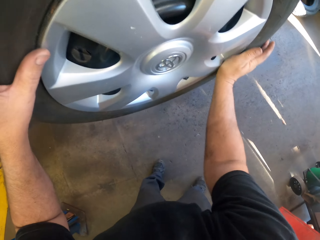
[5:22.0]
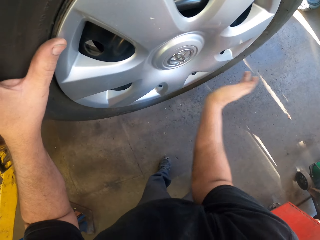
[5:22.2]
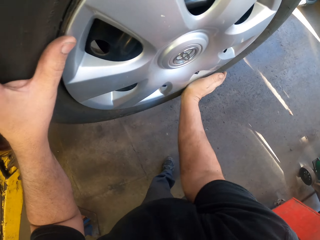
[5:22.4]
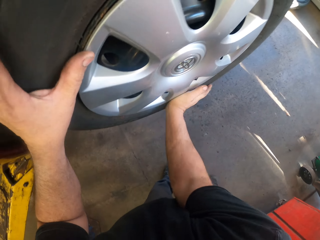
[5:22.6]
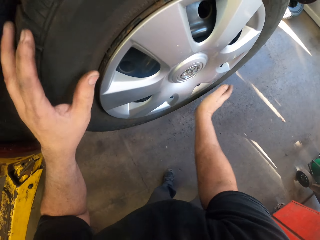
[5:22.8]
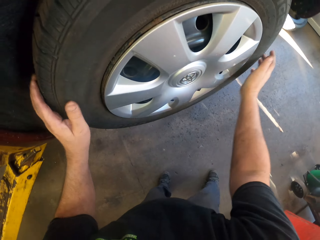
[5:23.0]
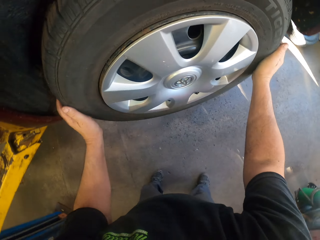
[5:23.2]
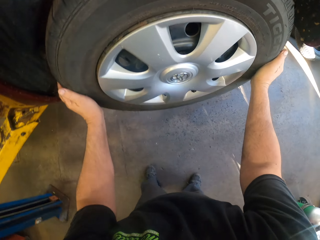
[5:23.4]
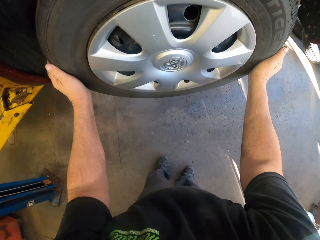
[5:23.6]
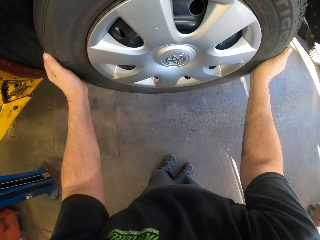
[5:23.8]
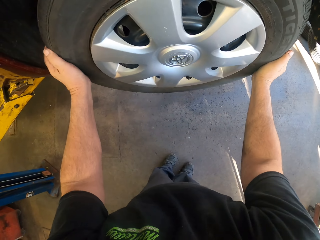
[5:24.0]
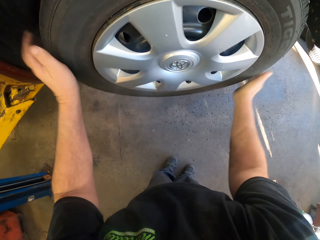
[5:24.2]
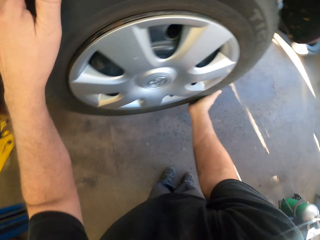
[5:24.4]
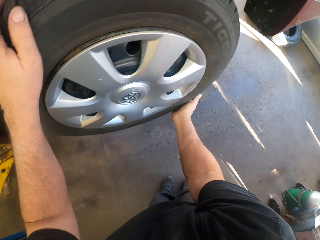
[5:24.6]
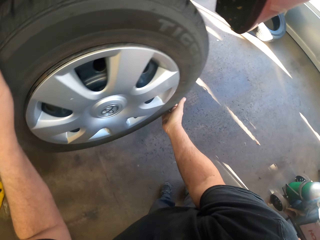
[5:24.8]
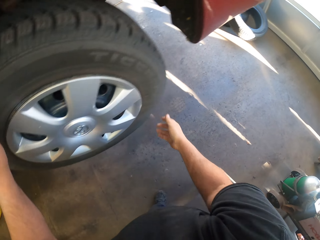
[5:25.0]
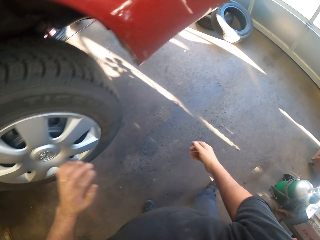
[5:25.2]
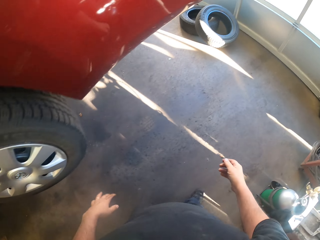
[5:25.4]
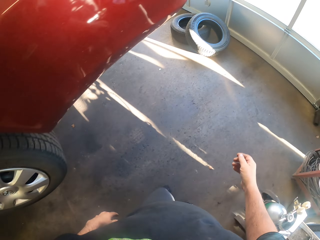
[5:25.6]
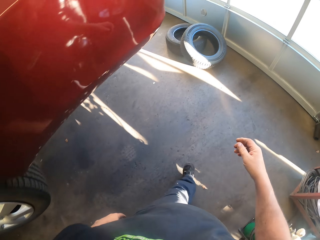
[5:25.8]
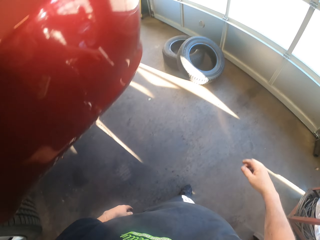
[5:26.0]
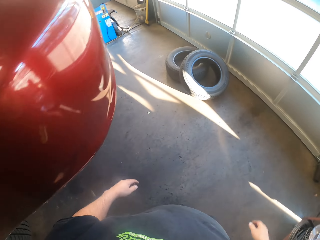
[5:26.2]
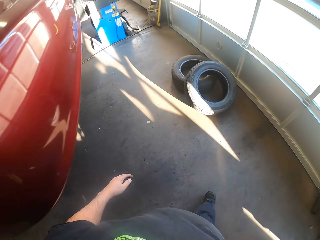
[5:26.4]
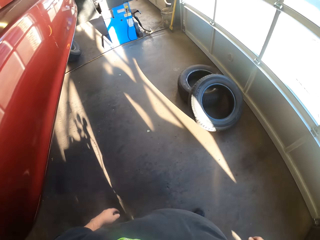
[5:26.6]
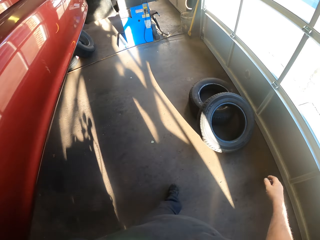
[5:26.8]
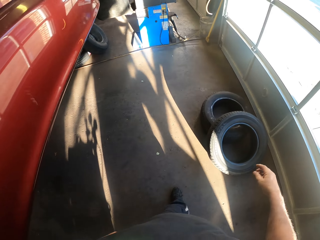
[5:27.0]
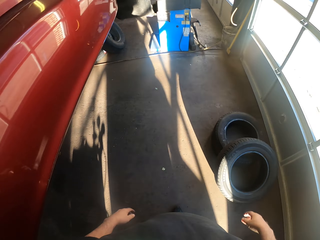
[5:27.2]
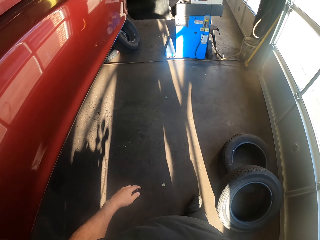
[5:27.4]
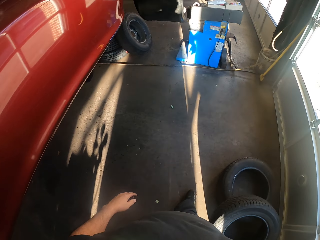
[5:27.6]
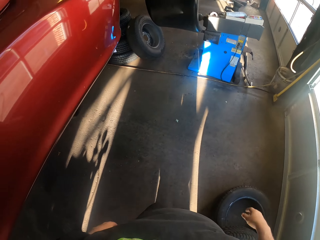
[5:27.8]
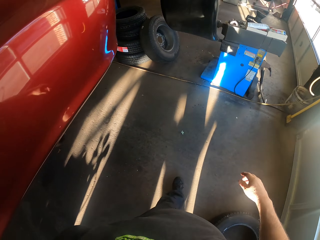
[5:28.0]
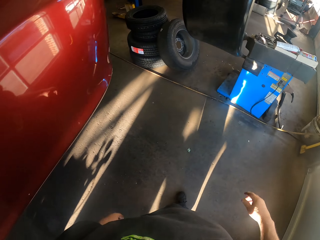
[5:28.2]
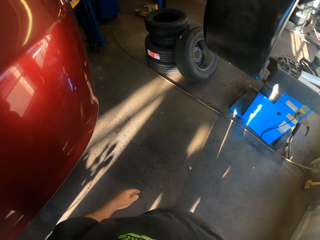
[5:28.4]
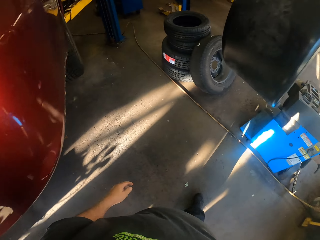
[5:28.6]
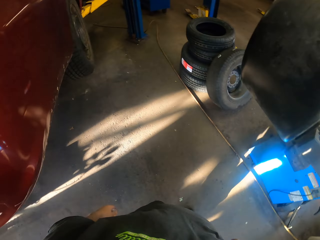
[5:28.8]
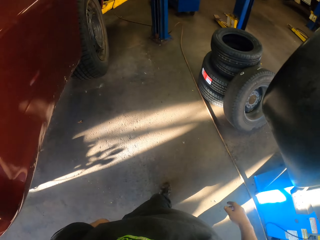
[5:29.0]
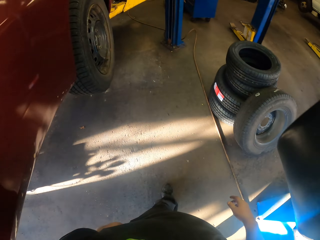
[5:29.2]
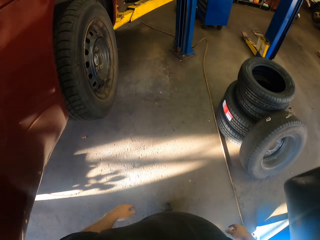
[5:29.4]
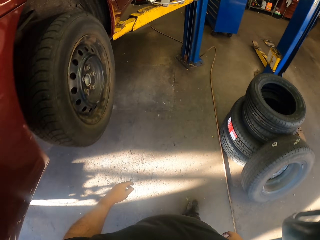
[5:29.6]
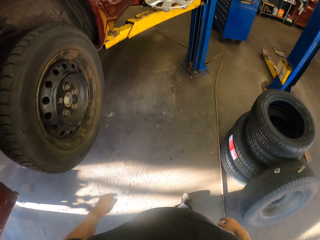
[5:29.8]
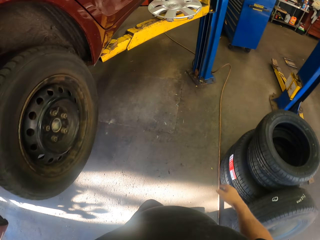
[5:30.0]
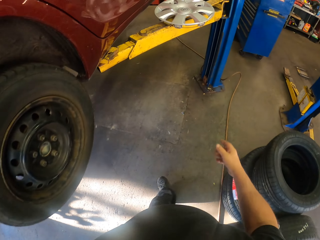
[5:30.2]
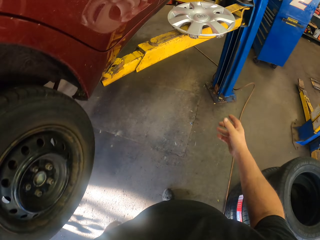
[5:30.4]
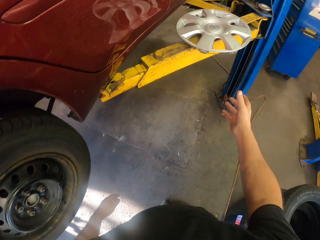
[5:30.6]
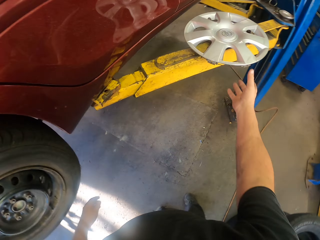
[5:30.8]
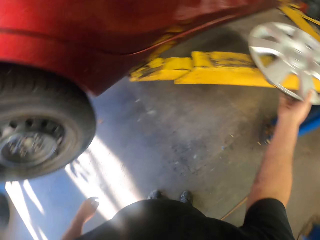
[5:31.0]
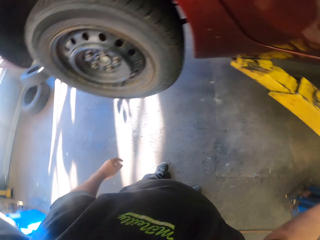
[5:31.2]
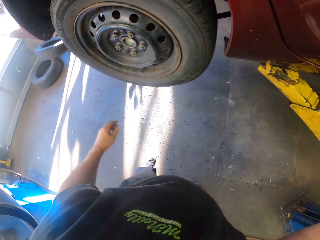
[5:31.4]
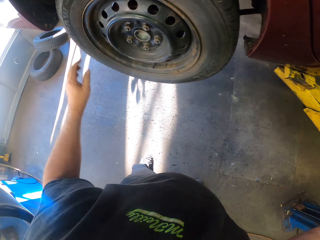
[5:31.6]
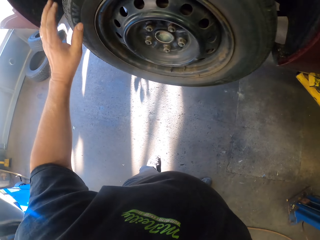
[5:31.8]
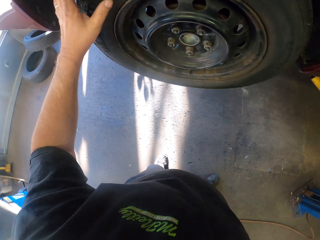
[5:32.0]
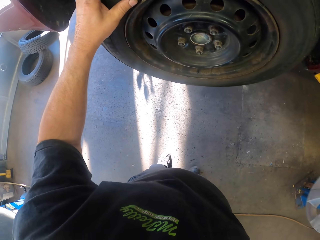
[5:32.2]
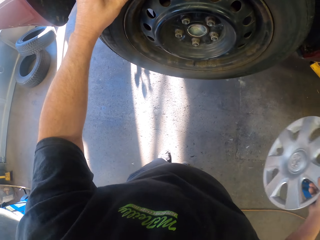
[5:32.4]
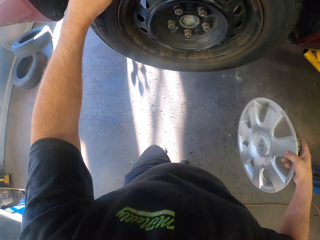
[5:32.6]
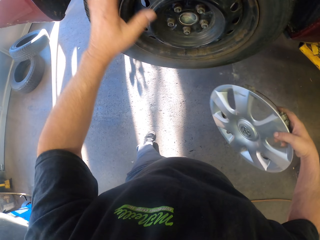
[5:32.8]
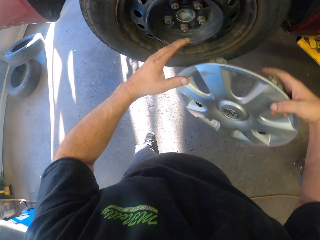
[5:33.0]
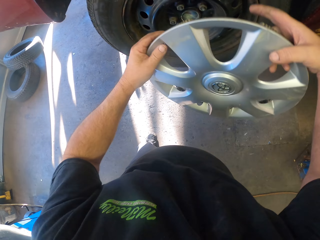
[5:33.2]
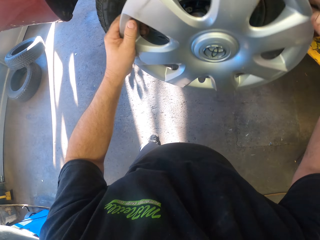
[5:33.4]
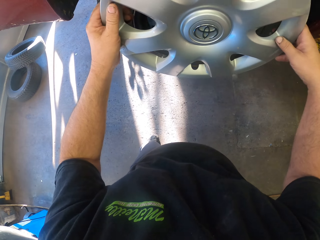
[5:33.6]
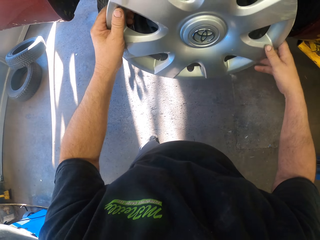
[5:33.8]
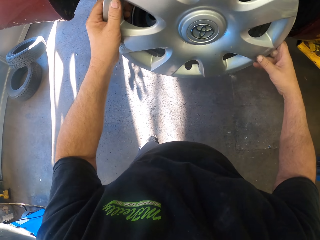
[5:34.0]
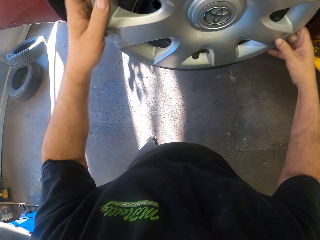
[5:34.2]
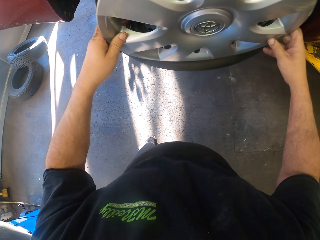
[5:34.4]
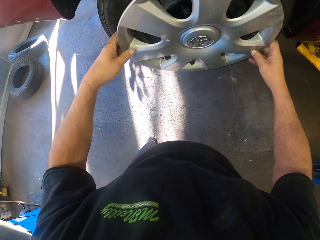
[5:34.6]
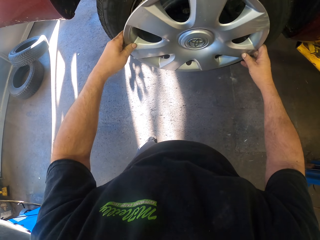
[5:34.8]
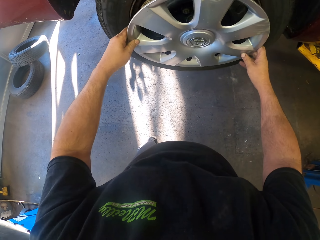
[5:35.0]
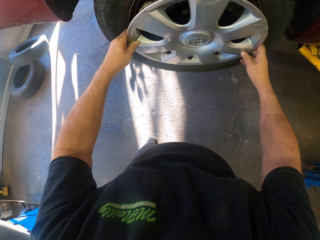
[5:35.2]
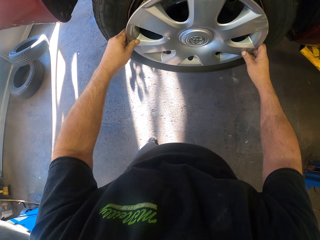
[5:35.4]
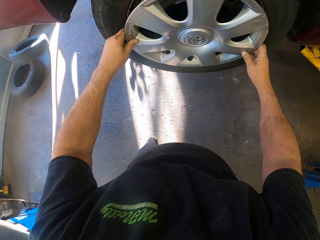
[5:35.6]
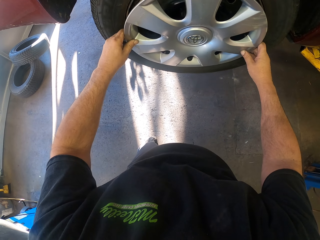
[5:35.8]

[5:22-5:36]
The camera wearer shakes the tire. They walk around. They pick up a hub cap or rim on the jack stand. They hold on the tire. They fix the hub cap on the tire.

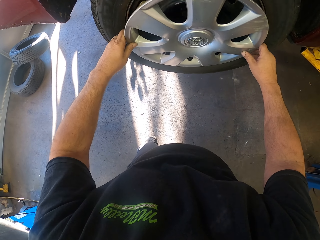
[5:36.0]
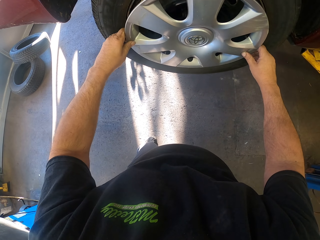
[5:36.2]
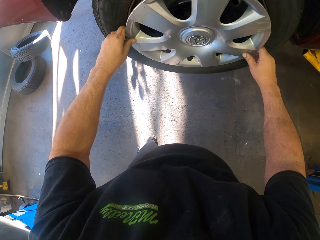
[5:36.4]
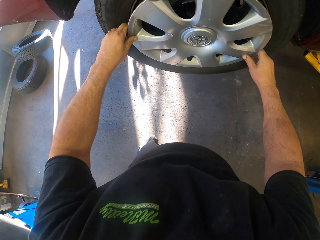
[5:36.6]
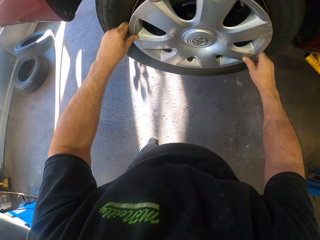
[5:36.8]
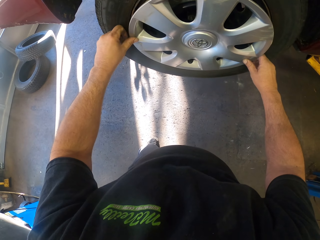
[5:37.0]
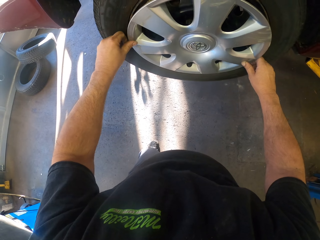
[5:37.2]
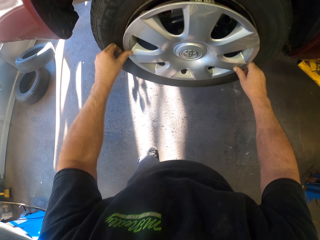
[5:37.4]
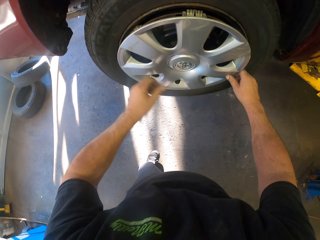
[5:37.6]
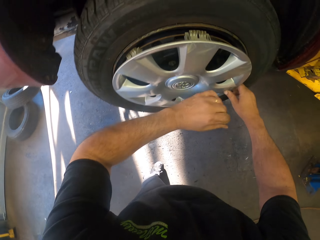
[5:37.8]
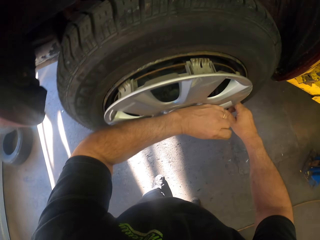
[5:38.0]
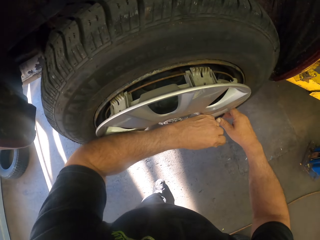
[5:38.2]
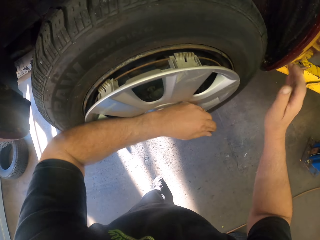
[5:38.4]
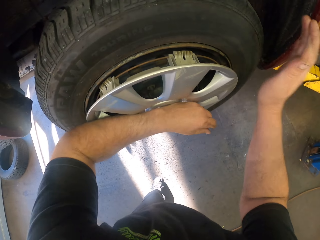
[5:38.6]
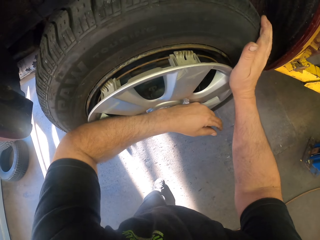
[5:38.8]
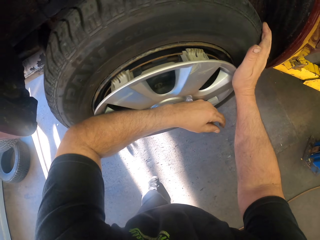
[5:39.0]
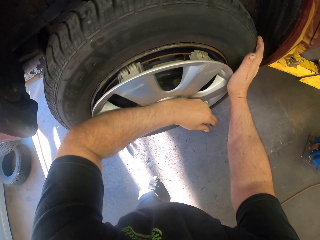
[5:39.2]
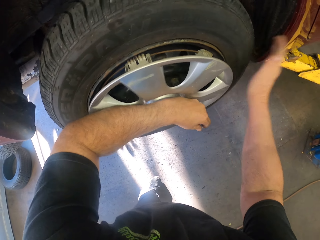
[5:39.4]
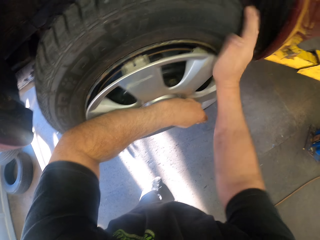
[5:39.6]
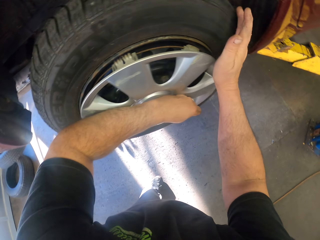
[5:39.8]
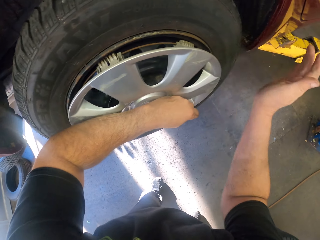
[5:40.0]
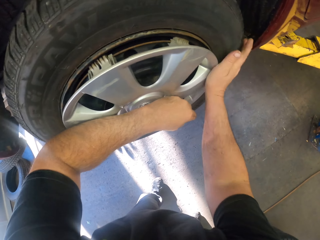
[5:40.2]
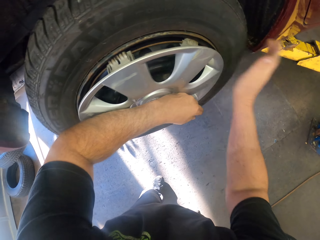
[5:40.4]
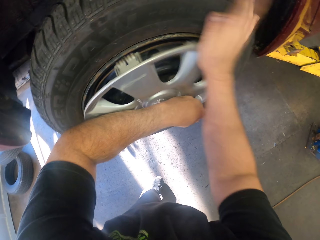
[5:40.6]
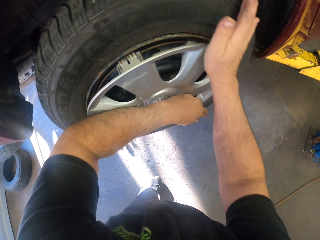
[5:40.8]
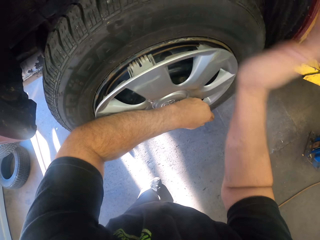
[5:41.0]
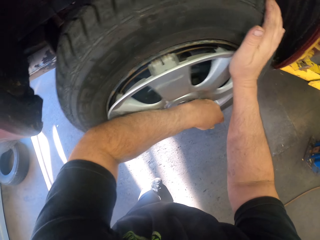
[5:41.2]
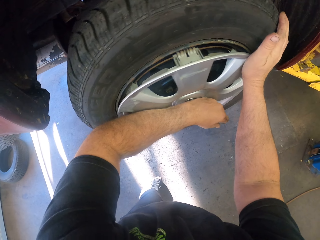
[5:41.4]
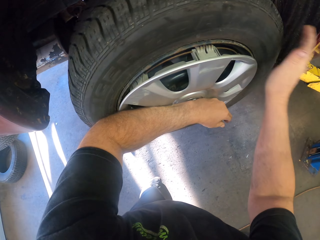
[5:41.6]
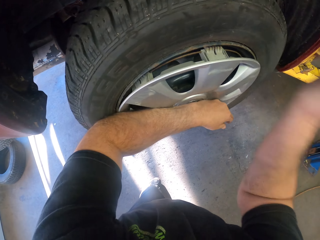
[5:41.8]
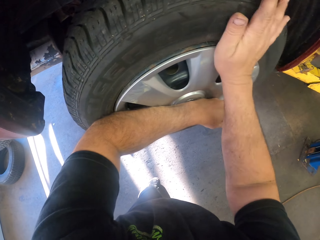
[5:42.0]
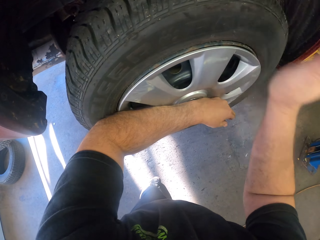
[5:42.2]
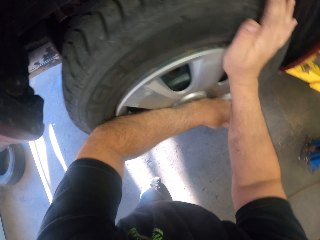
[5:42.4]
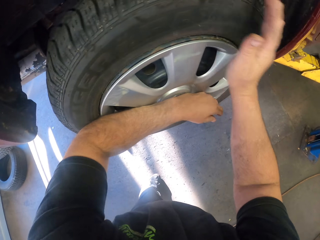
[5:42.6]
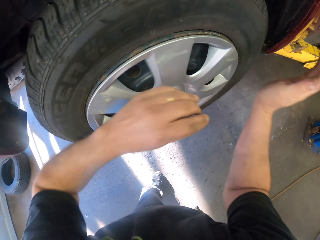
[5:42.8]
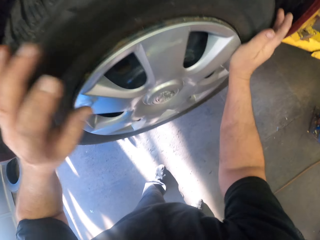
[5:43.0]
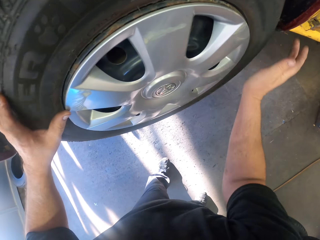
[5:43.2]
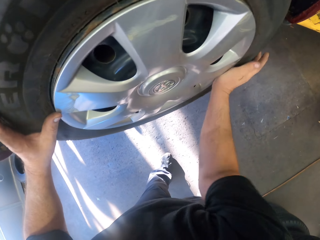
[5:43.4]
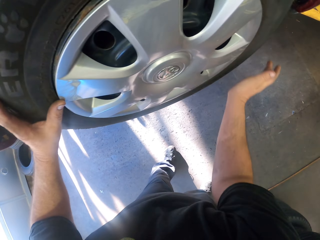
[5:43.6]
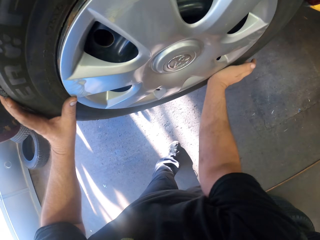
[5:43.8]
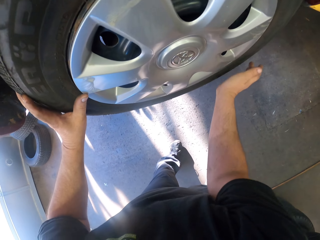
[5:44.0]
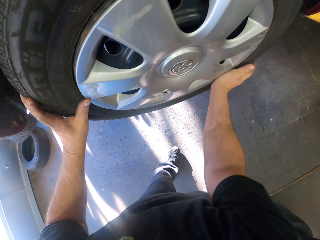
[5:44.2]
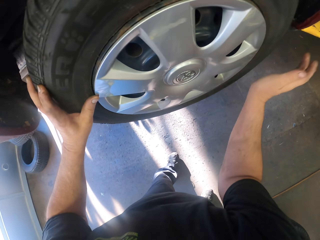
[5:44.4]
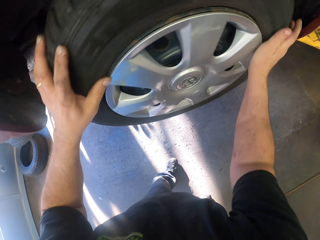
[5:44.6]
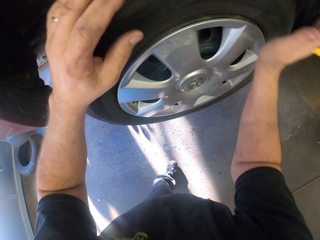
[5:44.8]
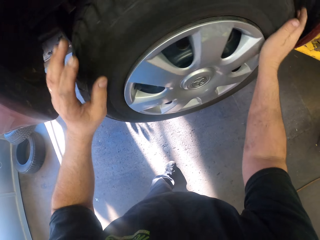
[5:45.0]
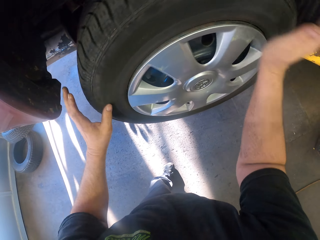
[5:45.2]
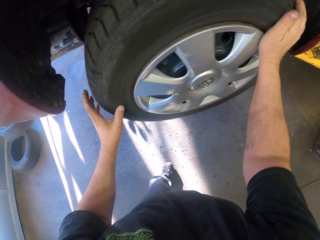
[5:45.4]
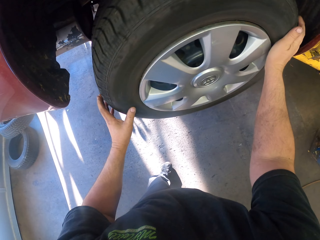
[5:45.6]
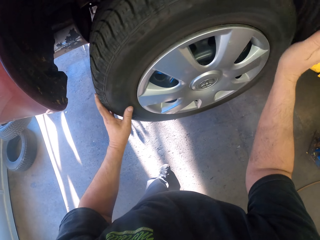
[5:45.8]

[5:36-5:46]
The camera wearer puts the rim on the tire. They knock on the rim.
